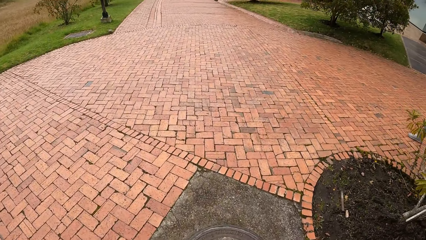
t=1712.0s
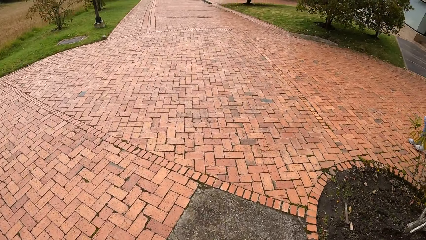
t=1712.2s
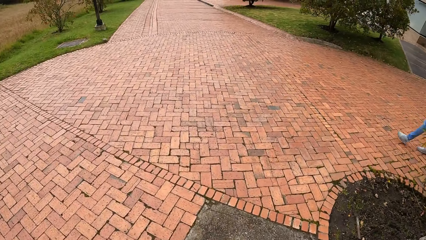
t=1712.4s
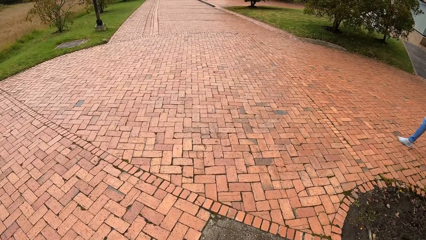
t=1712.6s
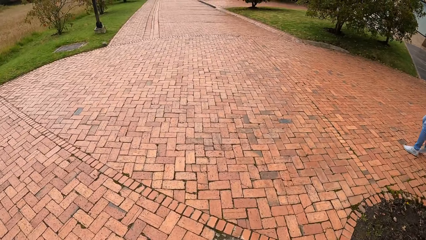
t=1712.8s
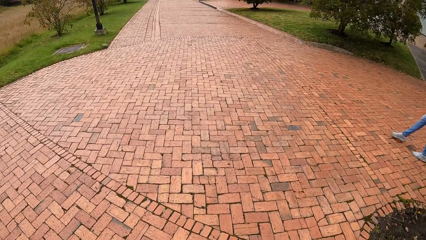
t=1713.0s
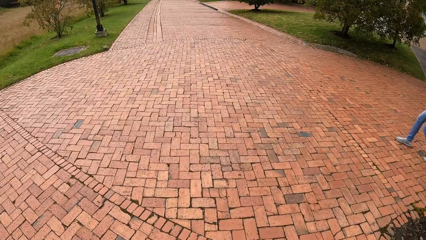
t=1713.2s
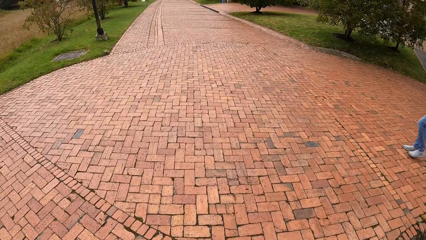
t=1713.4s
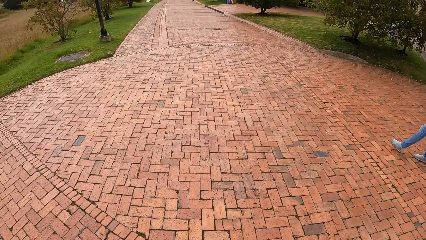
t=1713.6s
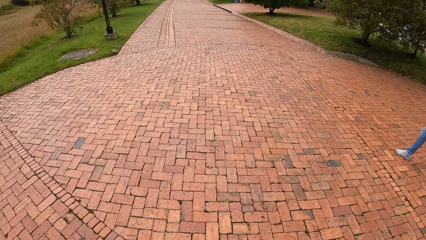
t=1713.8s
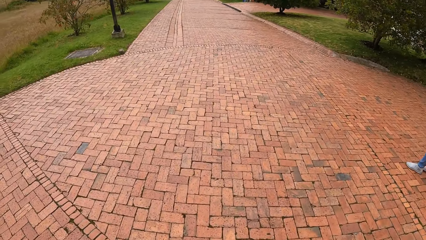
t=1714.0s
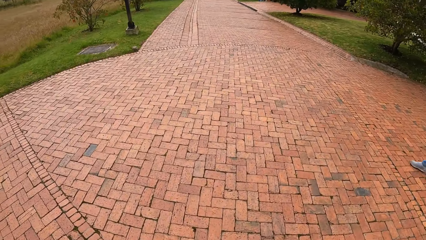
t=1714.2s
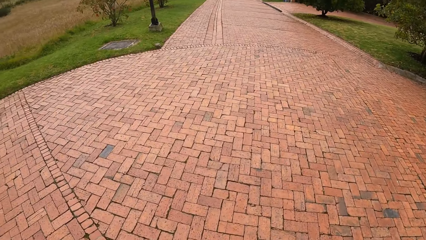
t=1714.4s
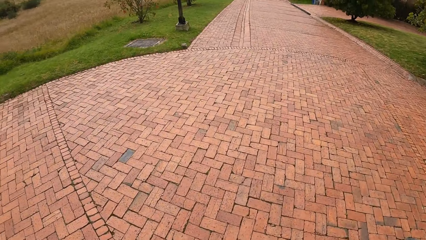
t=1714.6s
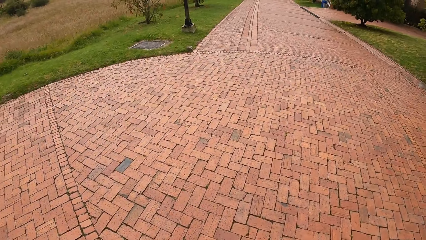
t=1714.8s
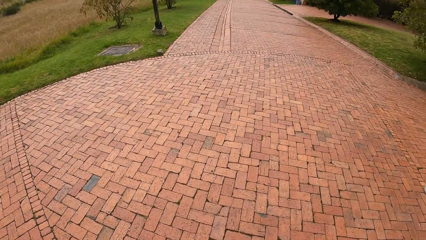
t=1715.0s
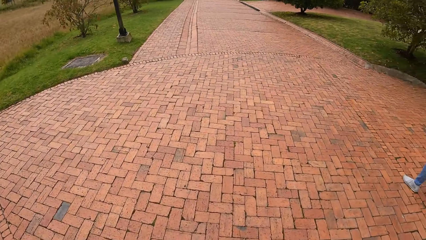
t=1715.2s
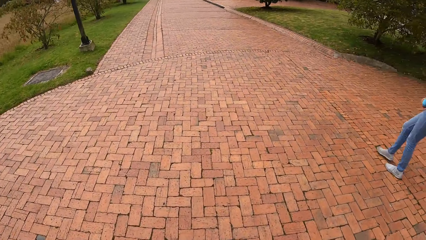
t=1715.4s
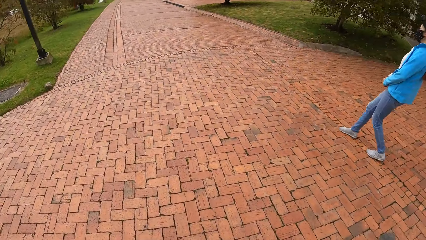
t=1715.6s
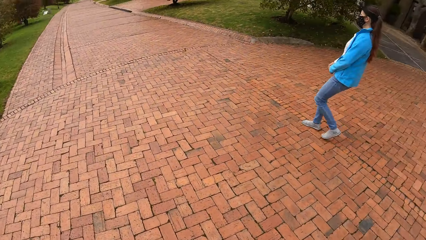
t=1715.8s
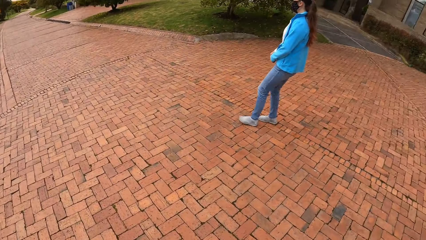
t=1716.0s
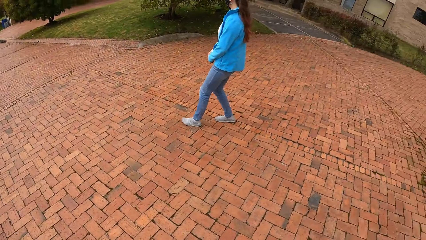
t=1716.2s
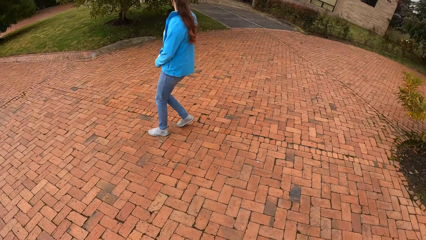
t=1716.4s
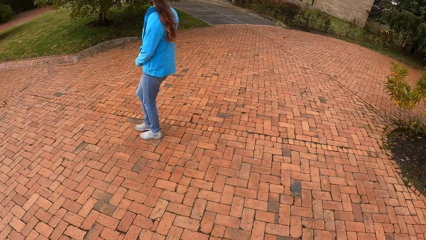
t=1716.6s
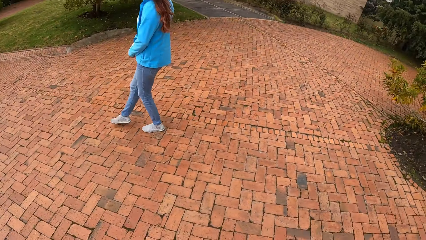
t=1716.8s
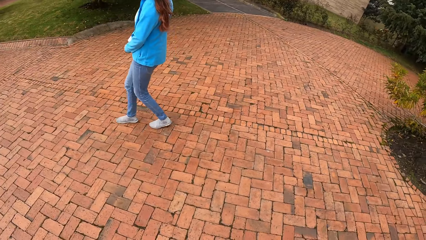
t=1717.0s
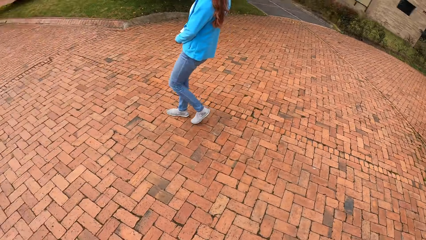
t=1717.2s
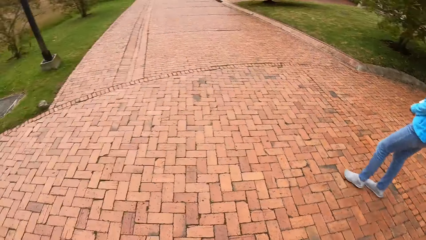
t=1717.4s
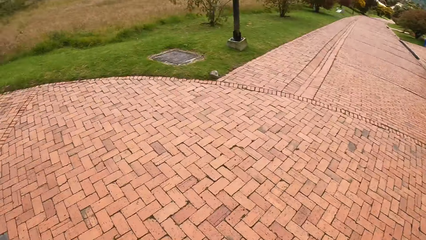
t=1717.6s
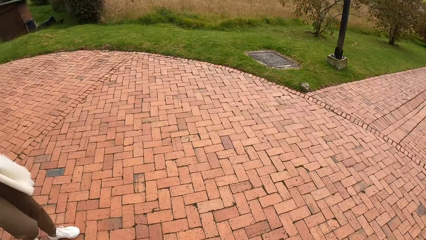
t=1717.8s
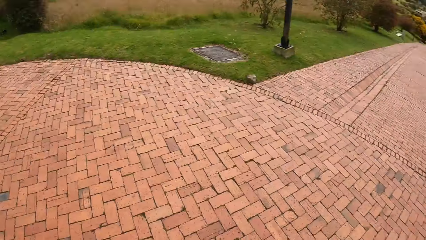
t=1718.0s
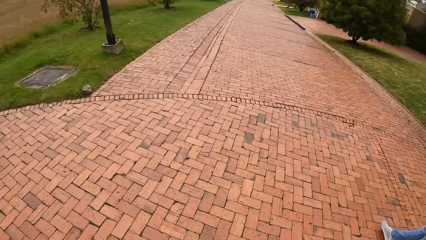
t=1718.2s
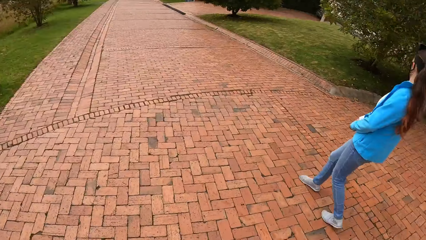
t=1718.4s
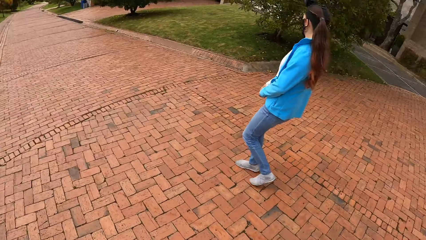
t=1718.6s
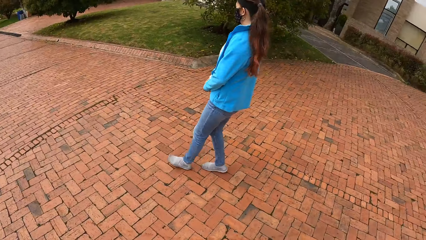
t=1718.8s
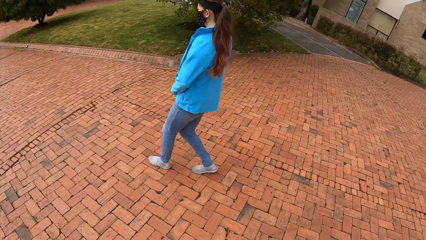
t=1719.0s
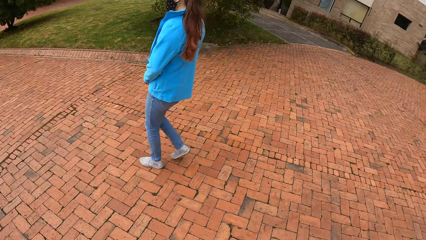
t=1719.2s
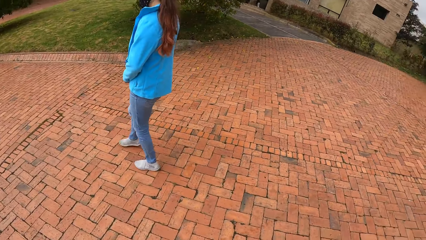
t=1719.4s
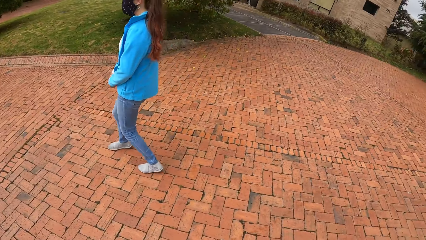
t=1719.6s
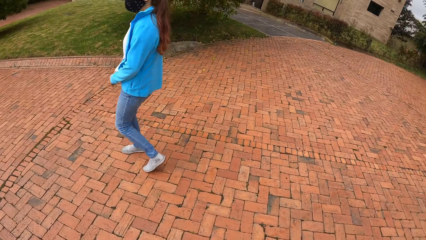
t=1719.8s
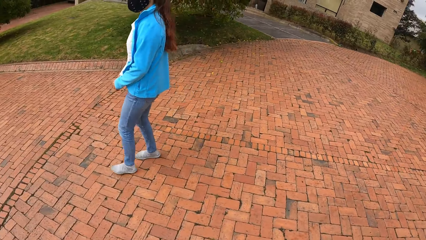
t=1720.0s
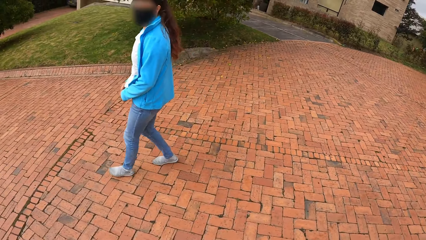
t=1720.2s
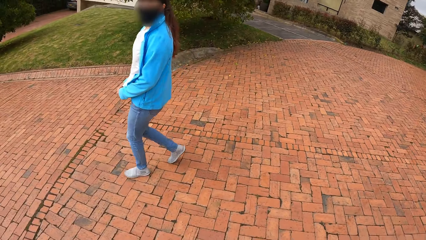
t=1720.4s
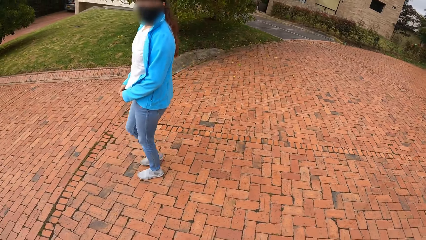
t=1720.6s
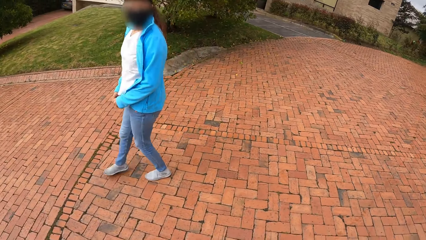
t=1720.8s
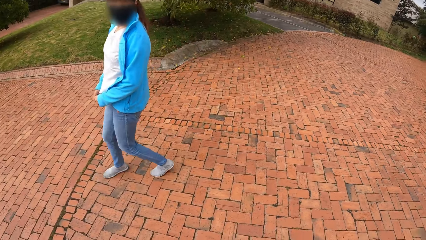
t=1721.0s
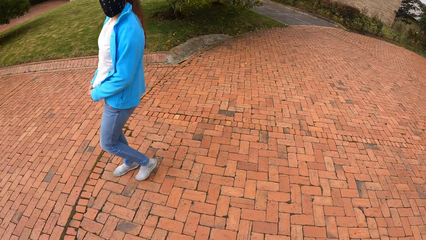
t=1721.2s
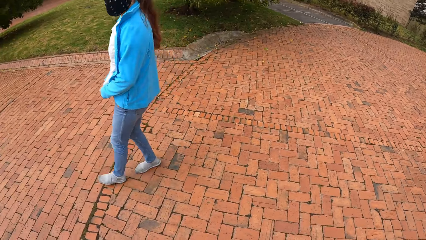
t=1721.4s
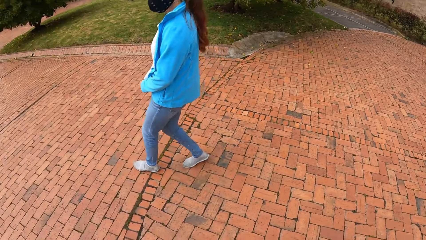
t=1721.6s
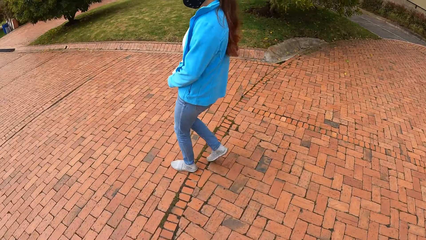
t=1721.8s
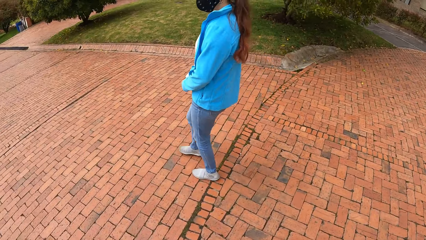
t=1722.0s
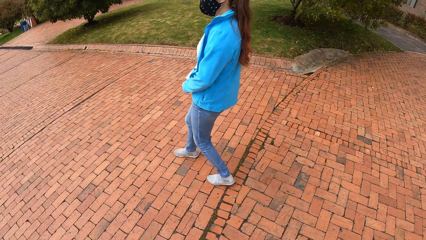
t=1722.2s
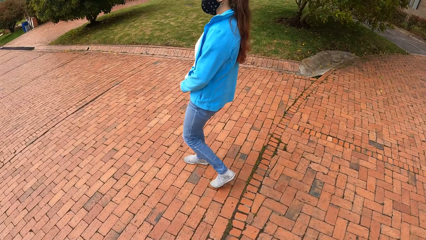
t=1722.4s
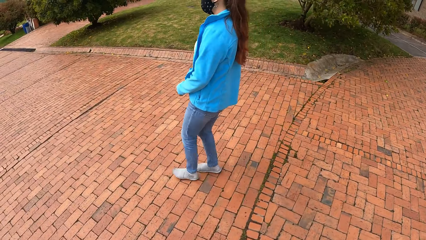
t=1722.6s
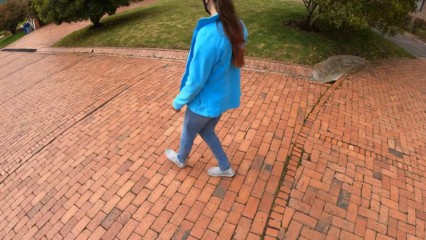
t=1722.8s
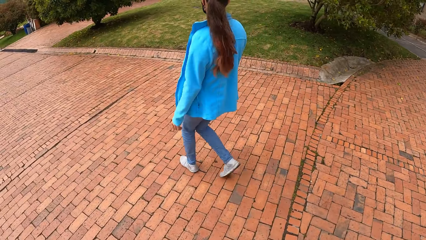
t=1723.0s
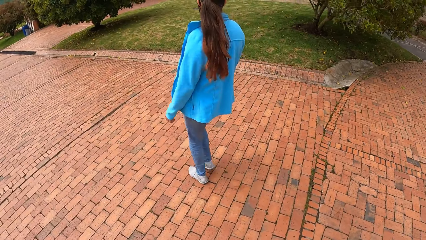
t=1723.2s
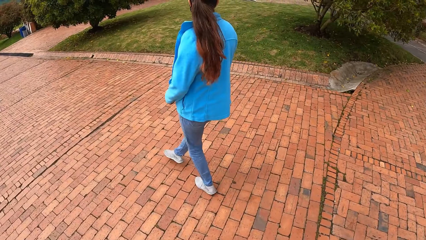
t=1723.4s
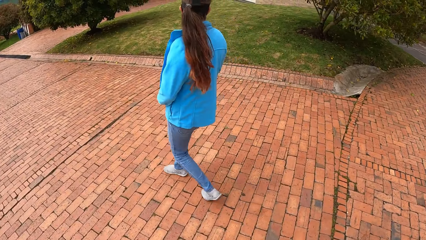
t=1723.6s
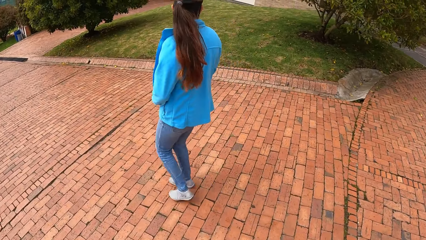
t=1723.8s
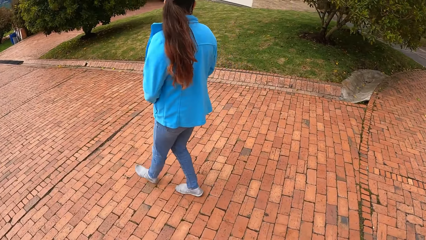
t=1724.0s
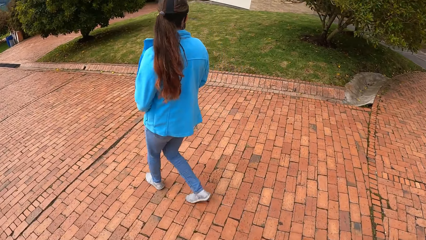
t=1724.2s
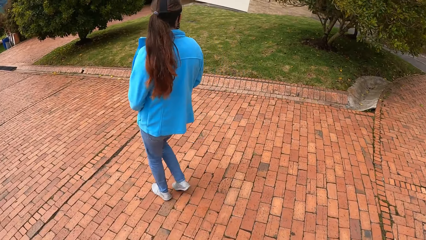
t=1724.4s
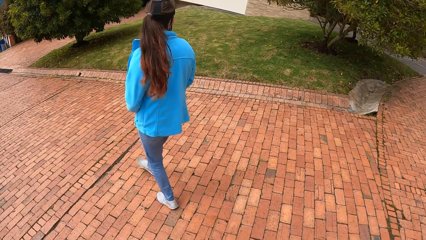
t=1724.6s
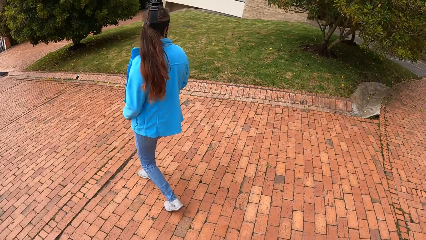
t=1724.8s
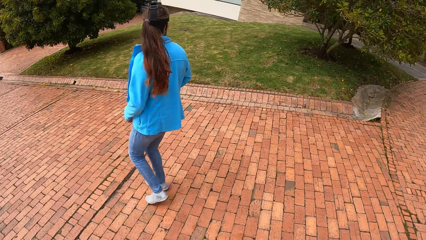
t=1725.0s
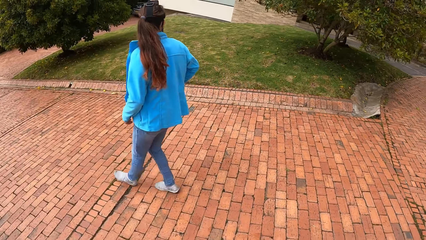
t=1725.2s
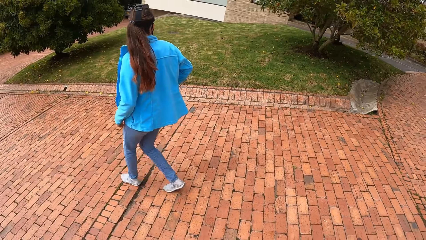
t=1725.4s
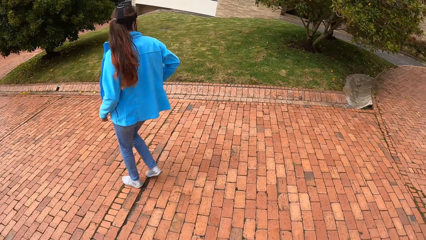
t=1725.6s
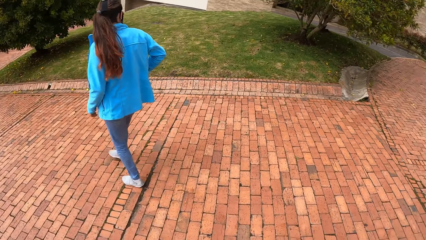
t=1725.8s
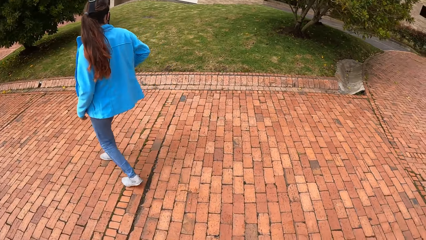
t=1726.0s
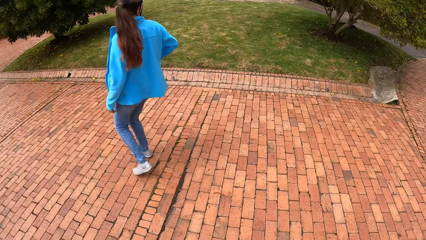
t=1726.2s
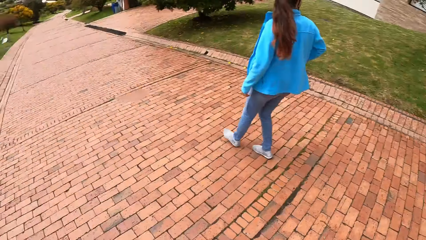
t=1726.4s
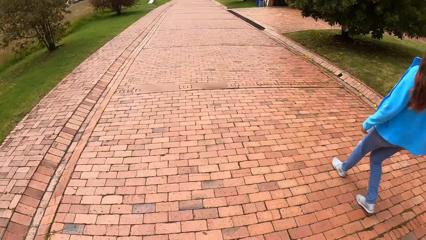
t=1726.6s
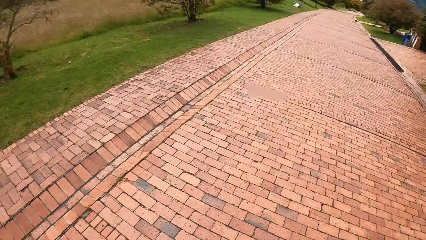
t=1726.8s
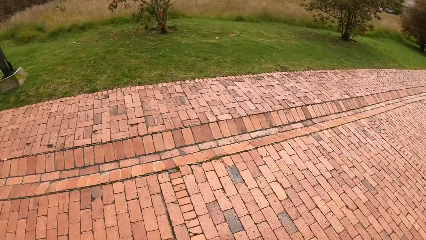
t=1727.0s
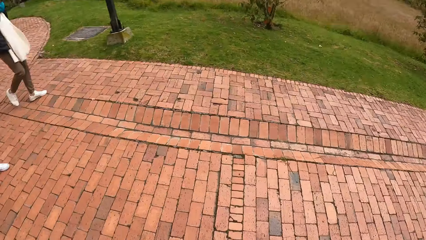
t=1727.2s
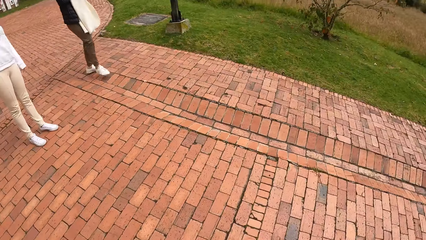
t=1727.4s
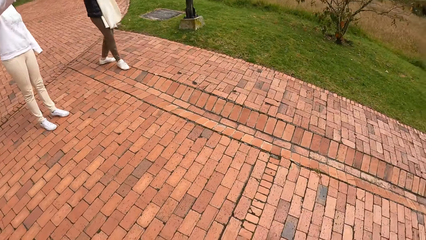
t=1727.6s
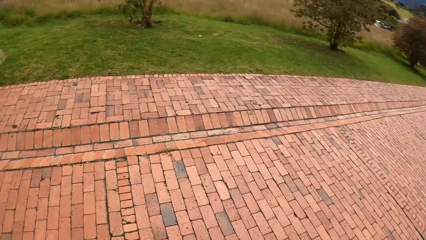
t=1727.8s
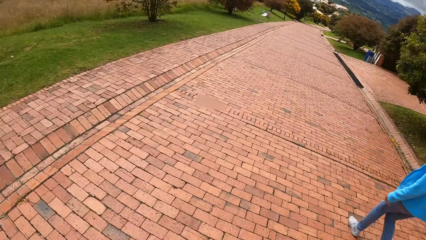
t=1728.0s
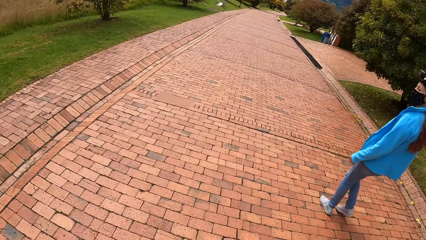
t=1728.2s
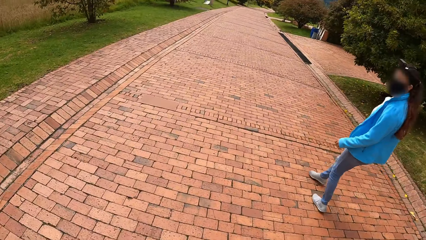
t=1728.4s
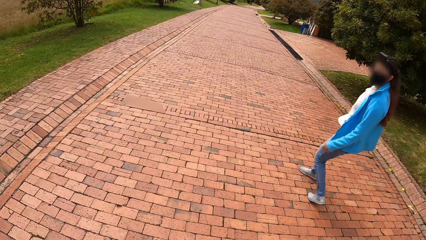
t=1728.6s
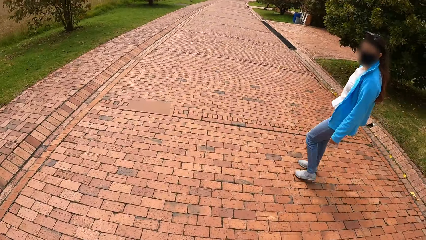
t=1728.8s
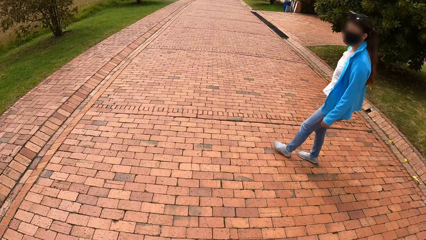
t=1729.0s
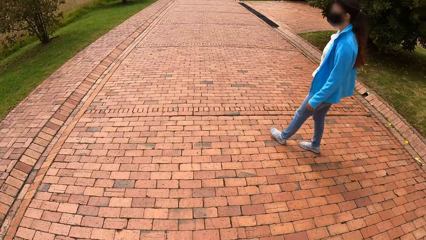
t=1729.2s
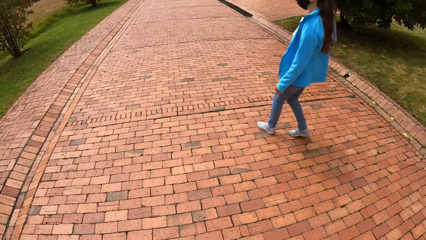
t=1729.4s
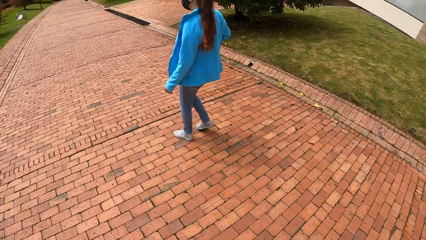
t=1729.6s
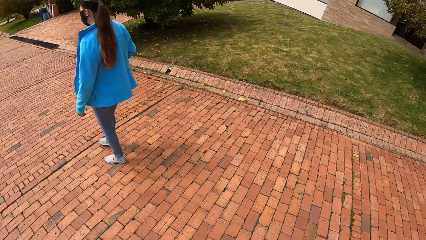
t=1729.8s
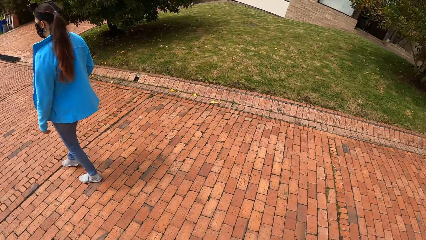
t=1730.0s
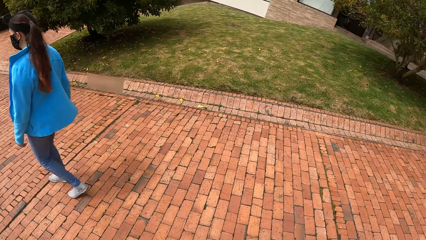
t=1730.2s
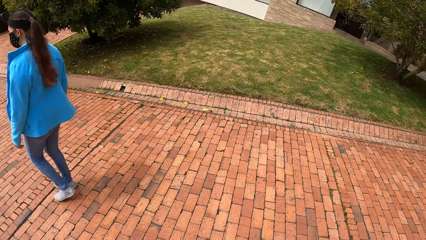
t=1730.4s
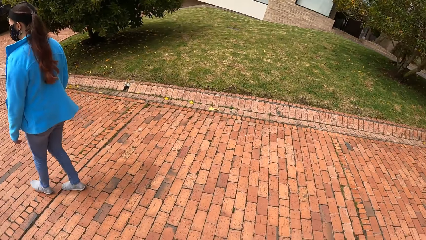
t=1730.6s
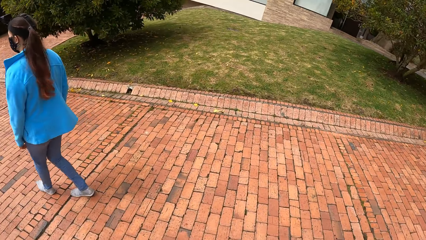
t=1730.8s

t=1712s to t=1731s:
The woman walks on the road. The camera wearer turns. Another woman points with her right hand. The camera wearer turns back and looks around the compound.
